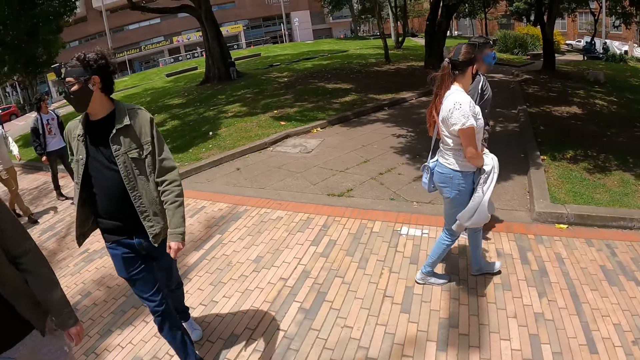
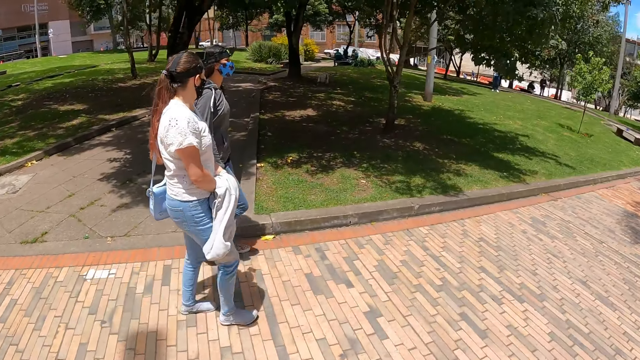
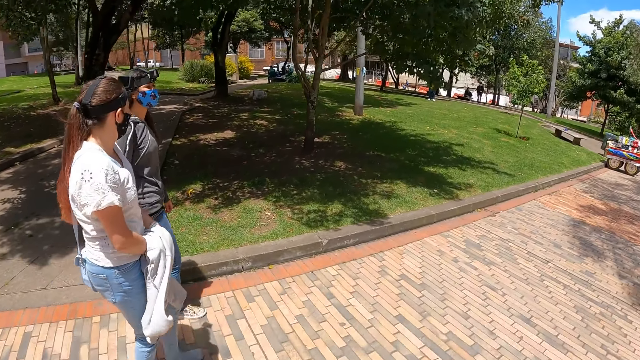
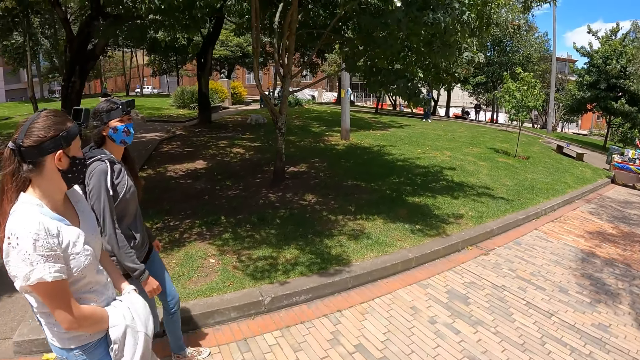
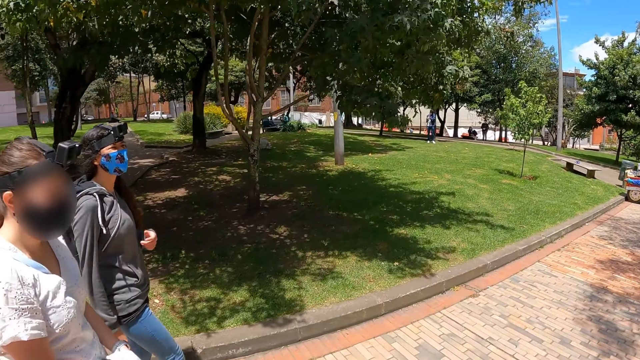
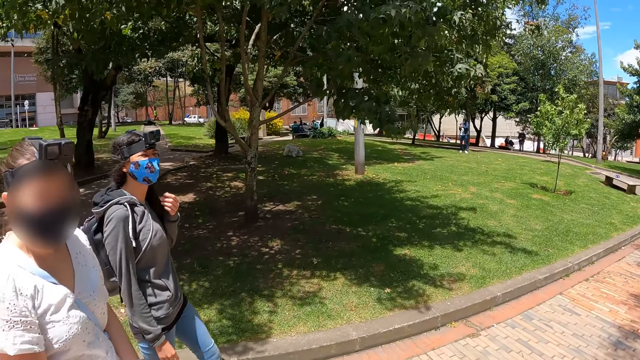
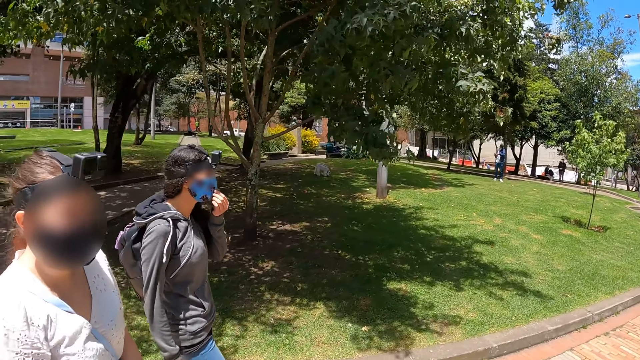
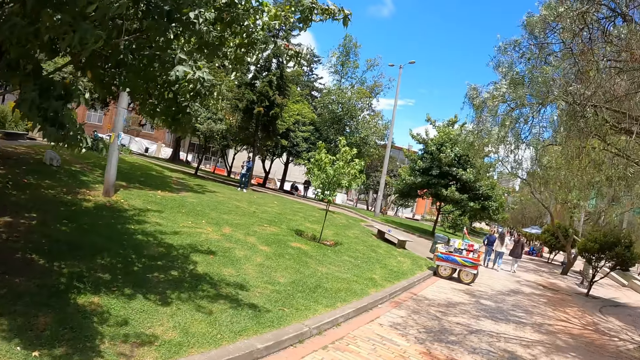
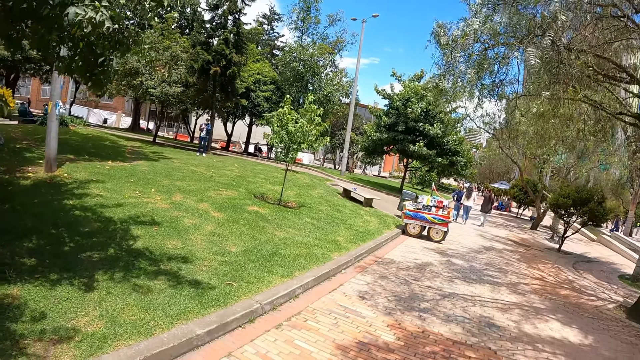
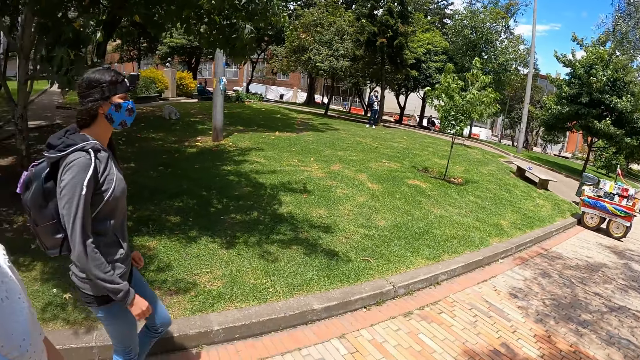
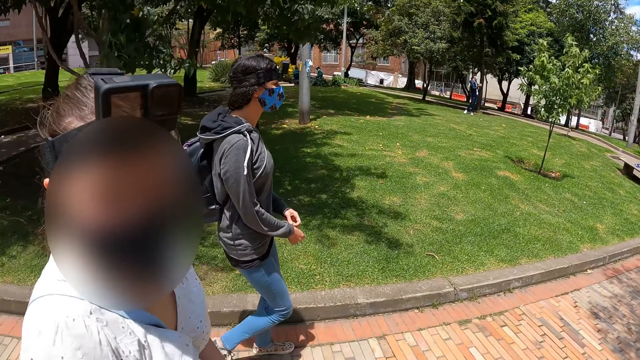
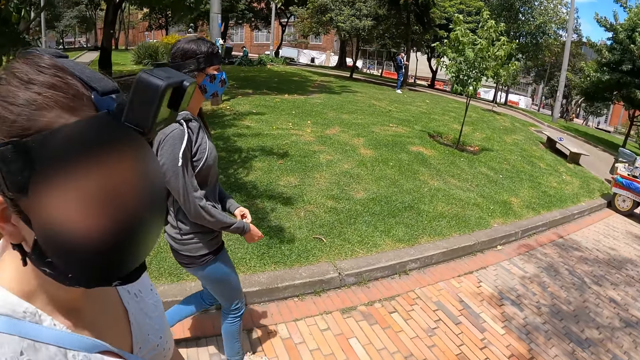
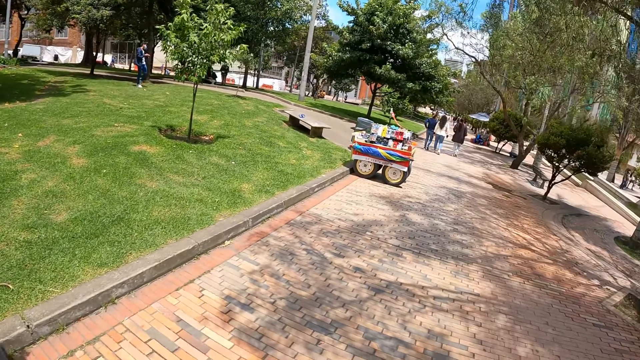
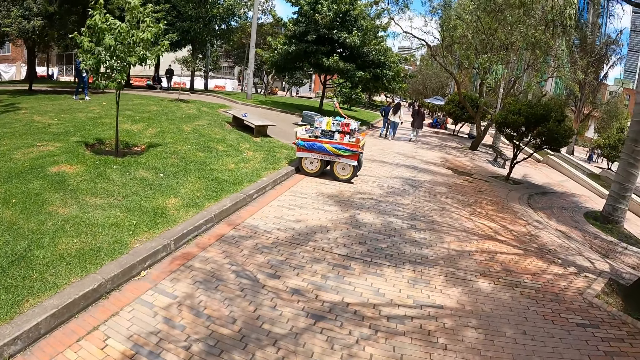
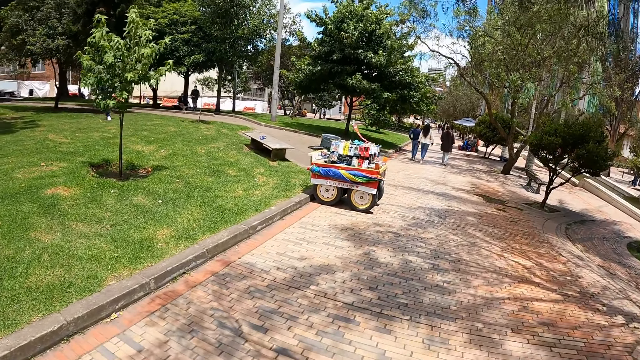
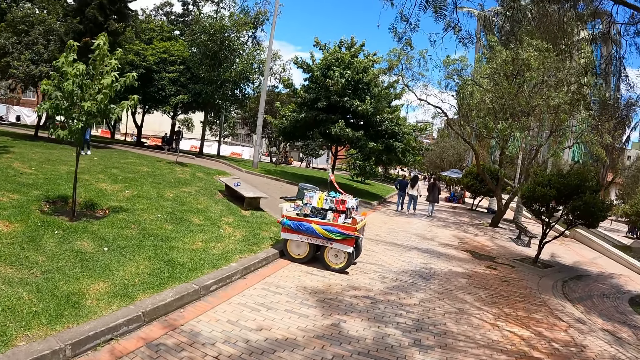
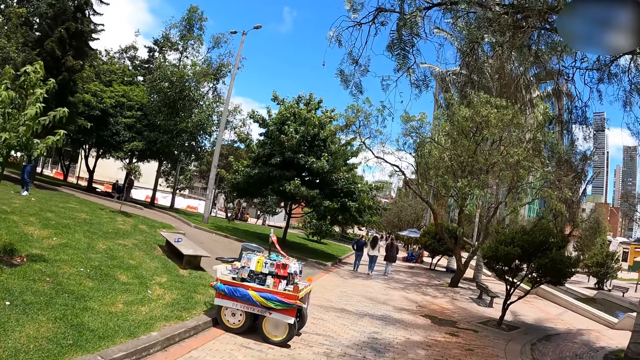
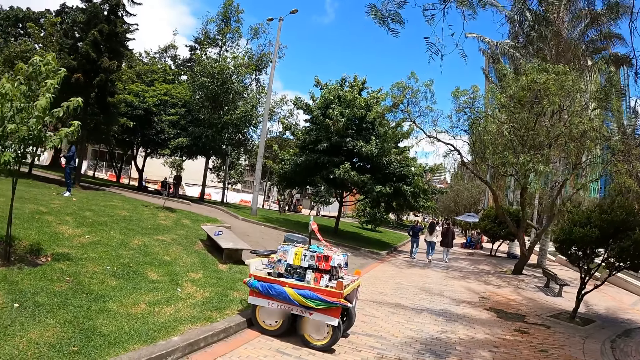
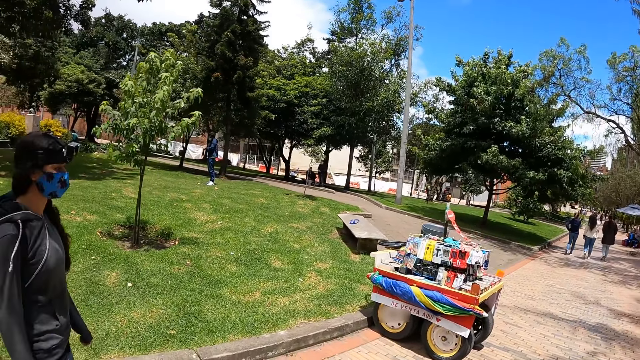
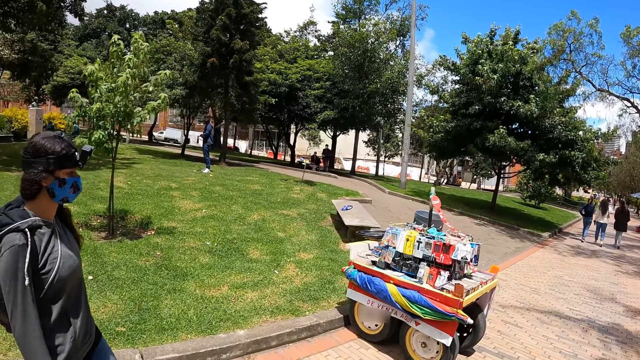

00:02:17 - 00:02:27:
A woman interacts with the camera wearer. The camera wearer walks around. The woman interacts with the camera wearer. The camera wearer walks around.

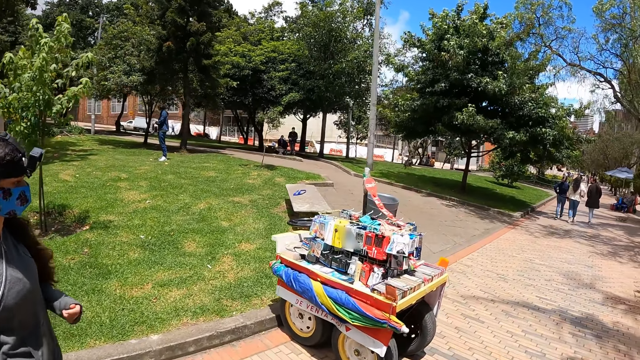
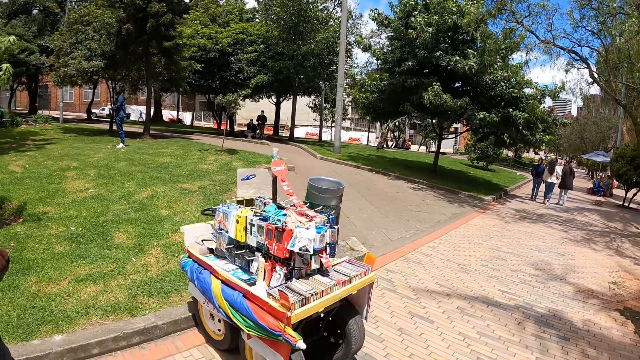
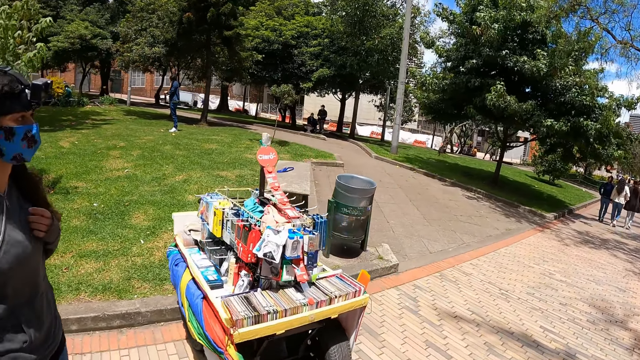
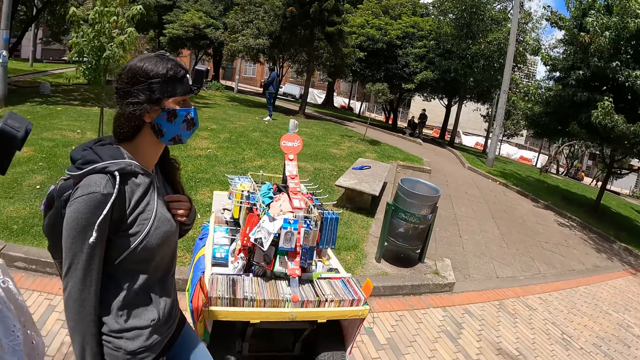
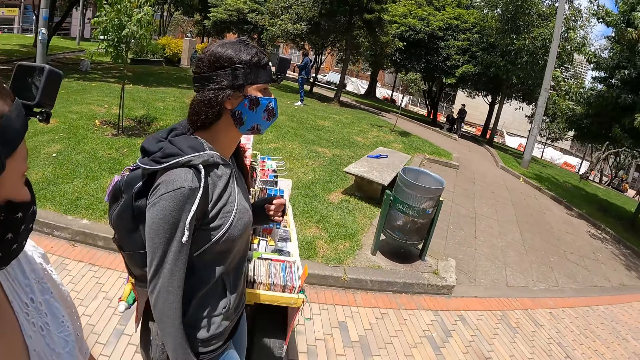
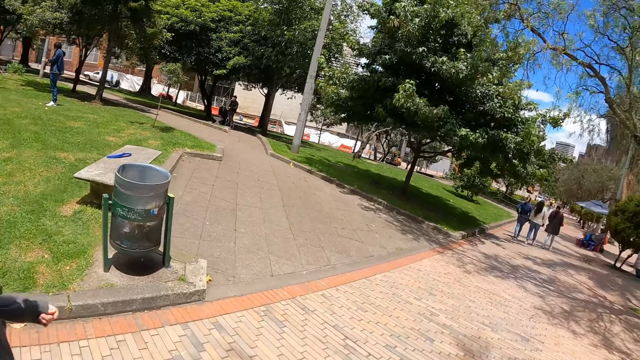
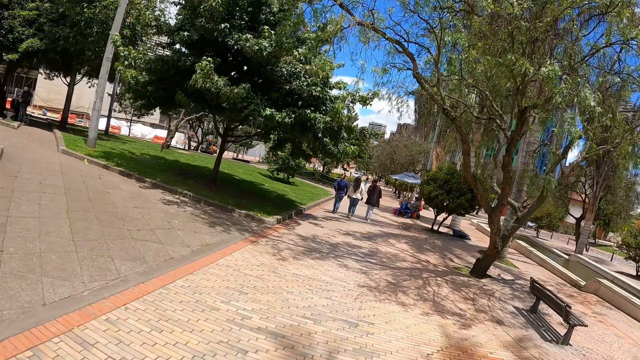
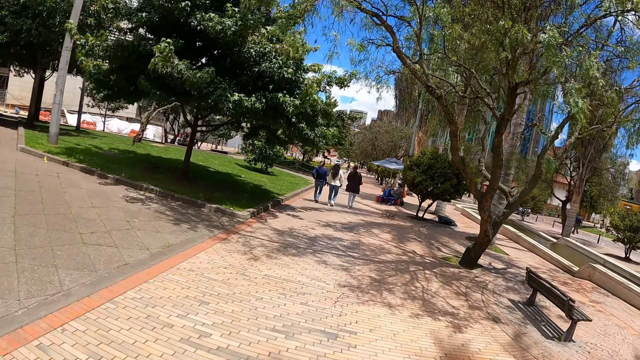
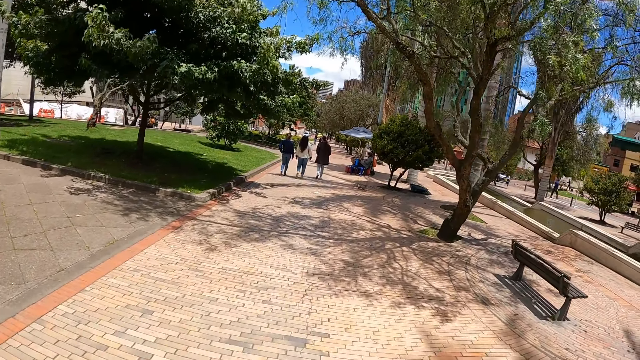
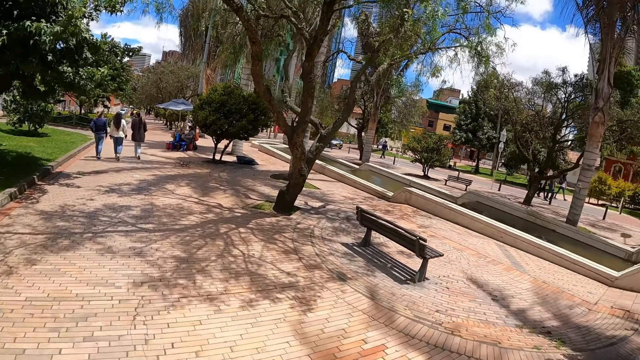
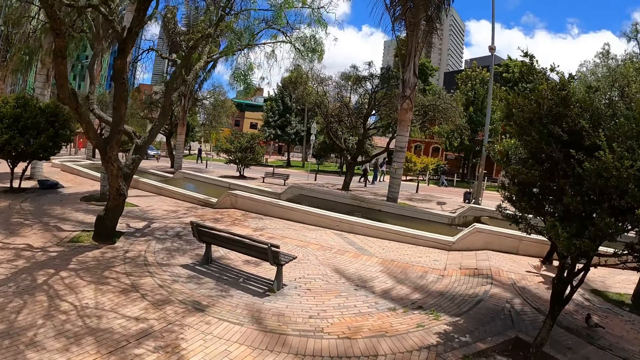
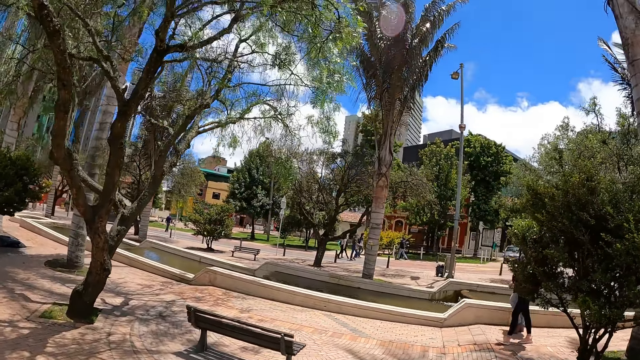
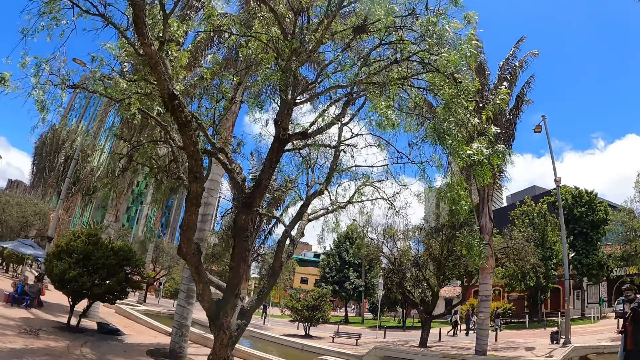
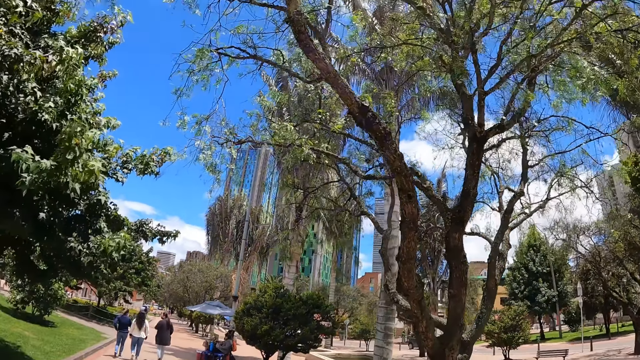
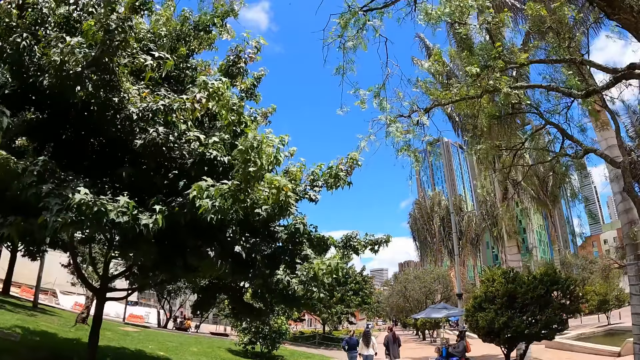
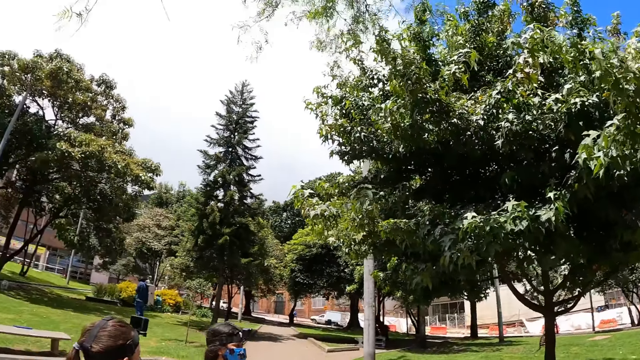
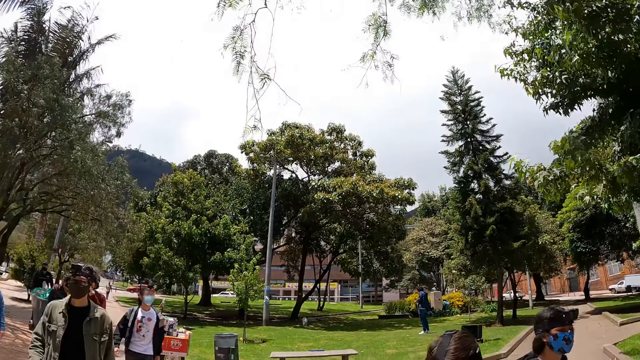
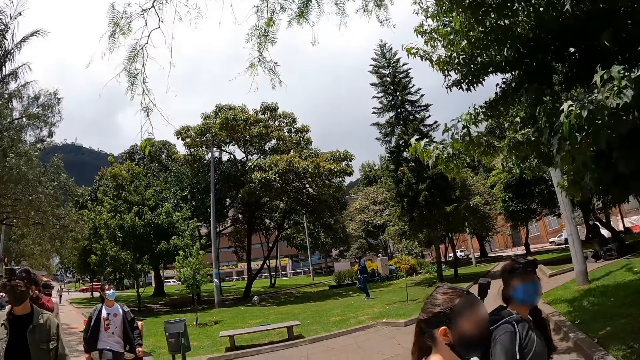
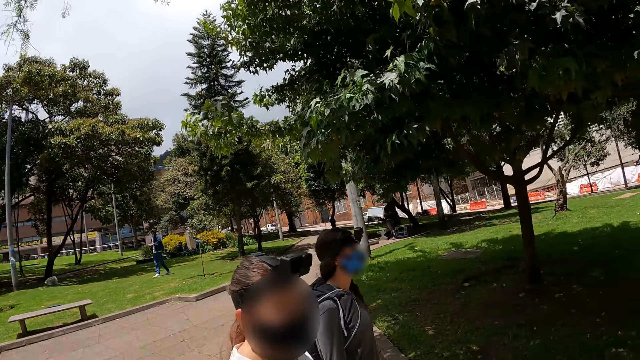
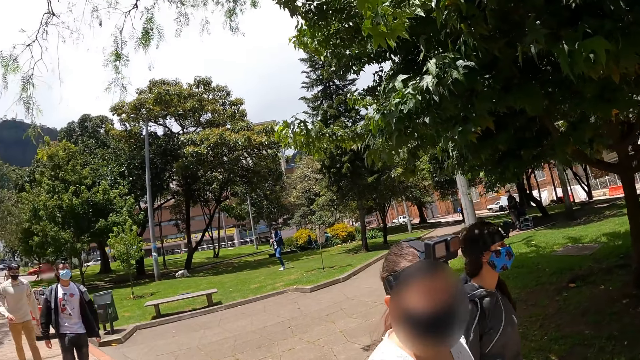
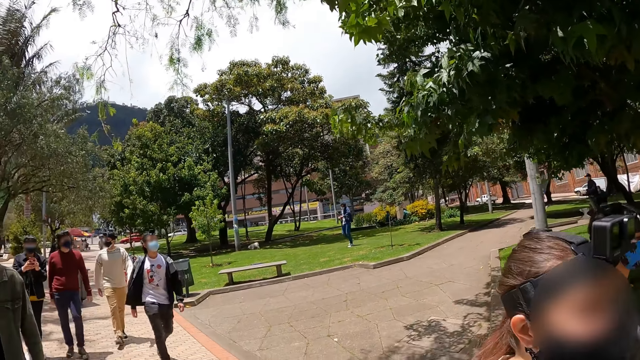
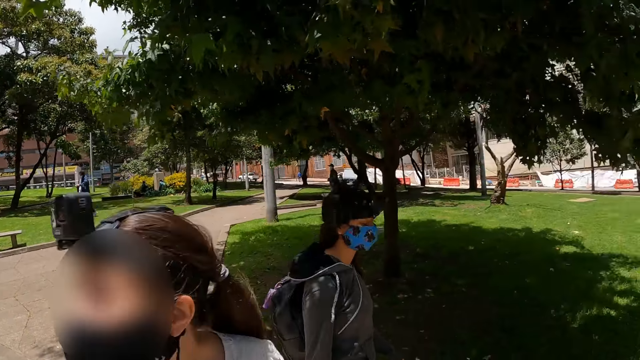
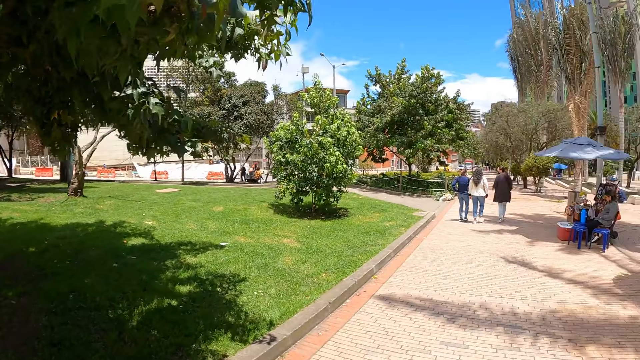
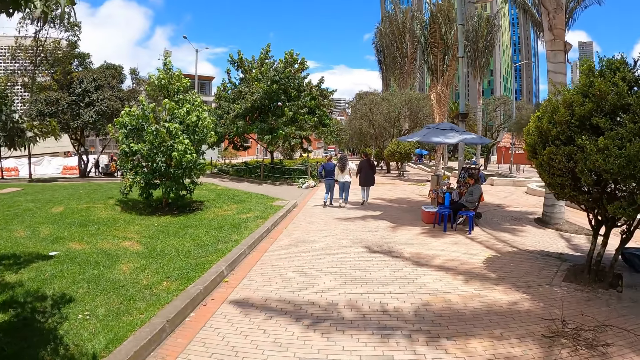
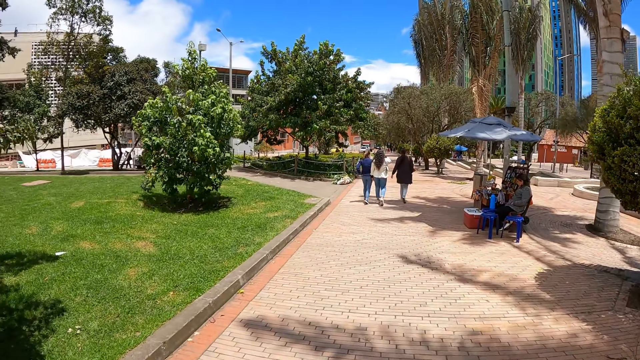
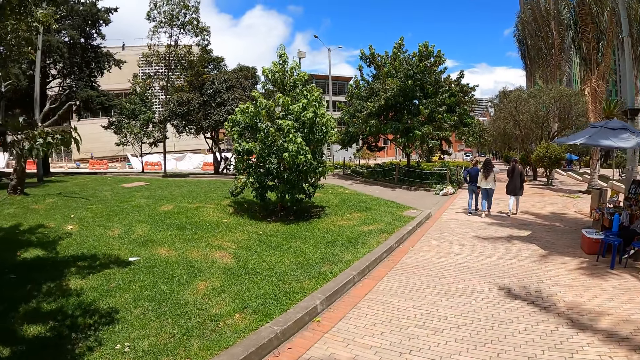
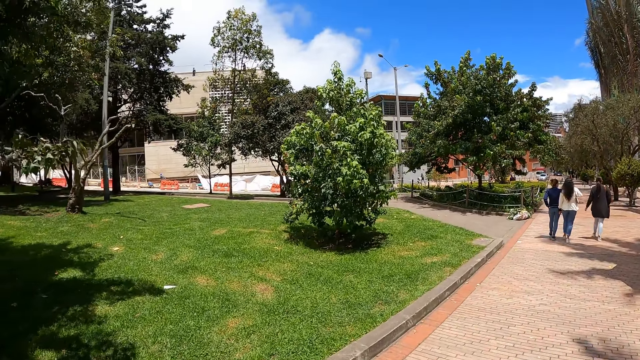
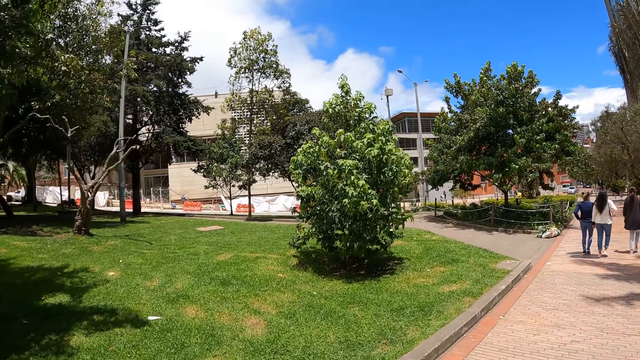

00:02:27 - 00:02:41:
The camera wearer looks around. They walk around.
